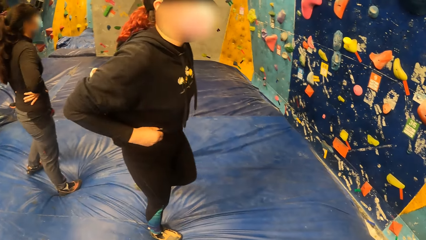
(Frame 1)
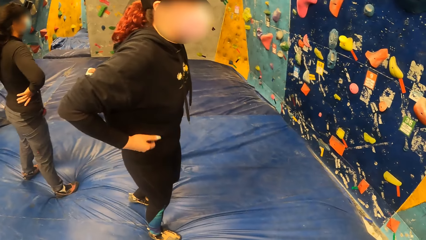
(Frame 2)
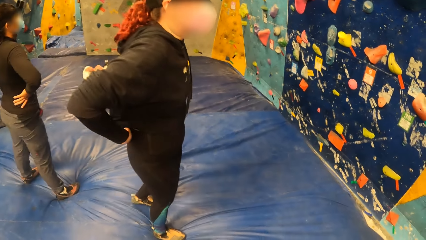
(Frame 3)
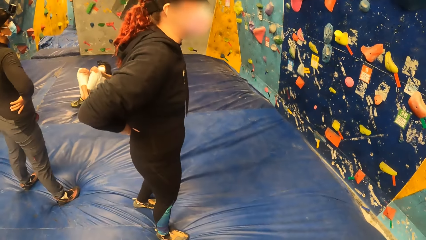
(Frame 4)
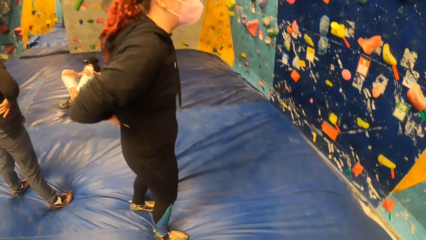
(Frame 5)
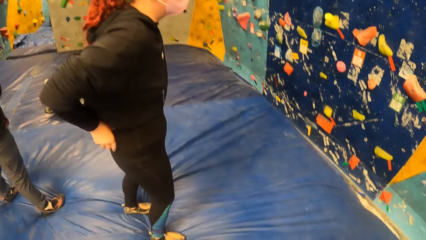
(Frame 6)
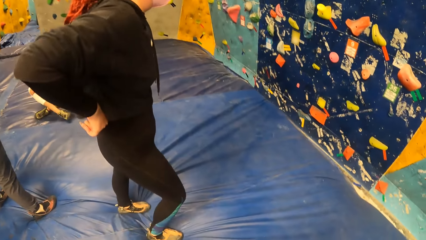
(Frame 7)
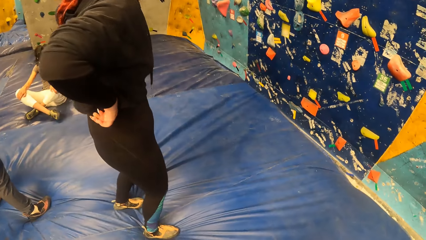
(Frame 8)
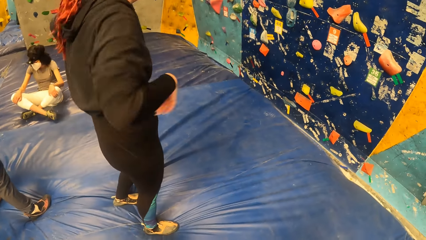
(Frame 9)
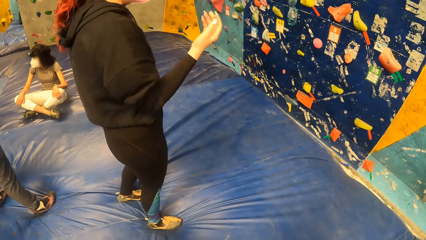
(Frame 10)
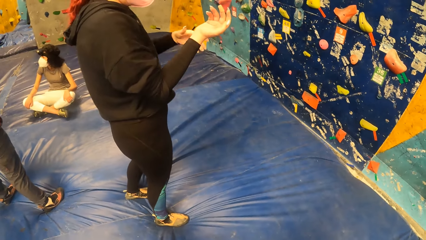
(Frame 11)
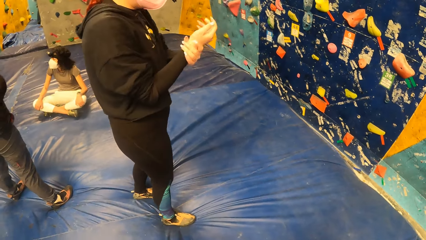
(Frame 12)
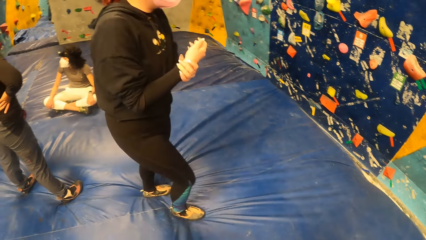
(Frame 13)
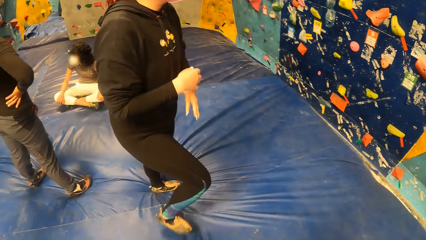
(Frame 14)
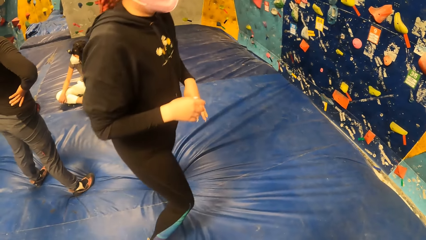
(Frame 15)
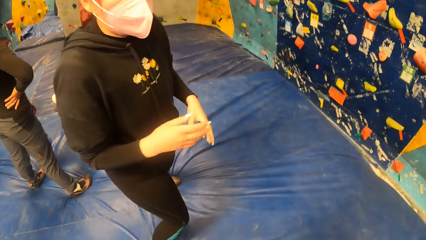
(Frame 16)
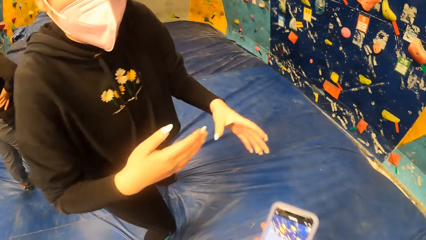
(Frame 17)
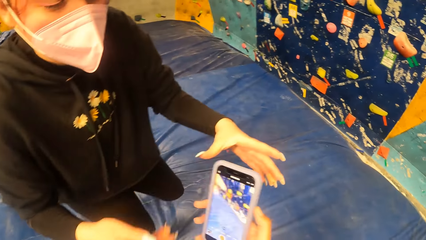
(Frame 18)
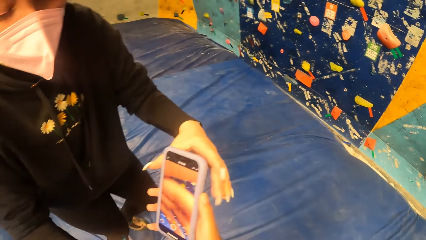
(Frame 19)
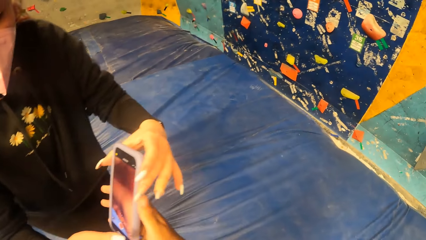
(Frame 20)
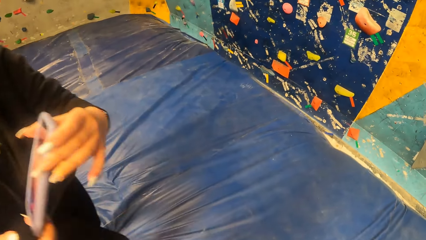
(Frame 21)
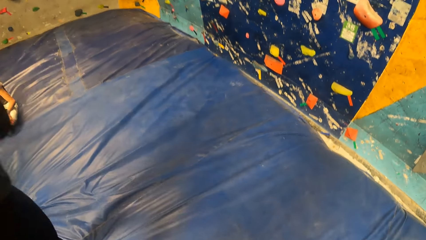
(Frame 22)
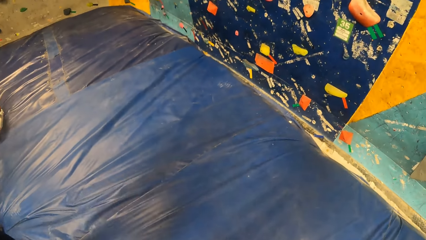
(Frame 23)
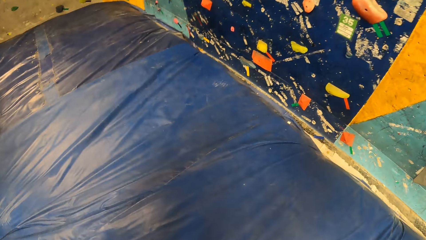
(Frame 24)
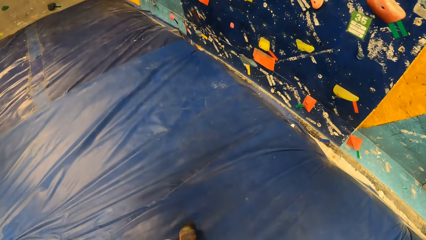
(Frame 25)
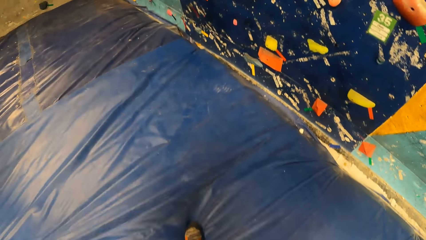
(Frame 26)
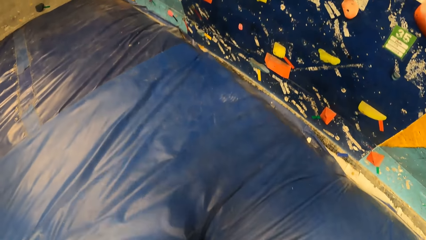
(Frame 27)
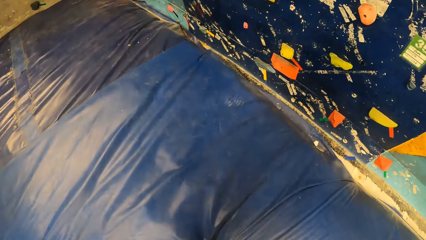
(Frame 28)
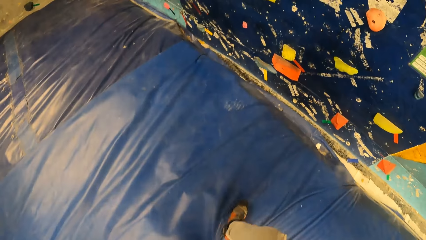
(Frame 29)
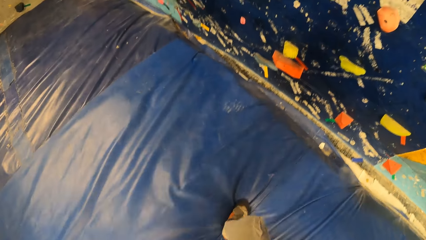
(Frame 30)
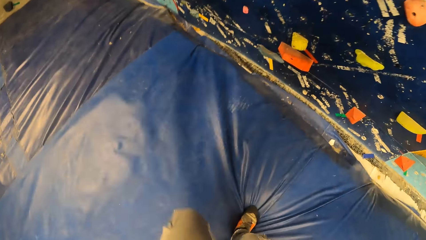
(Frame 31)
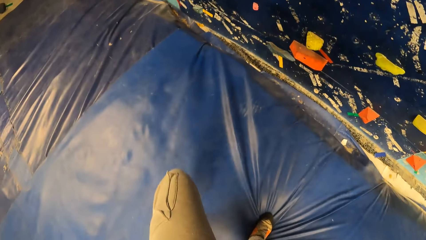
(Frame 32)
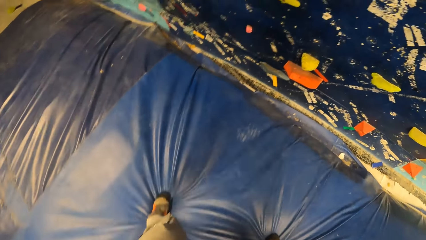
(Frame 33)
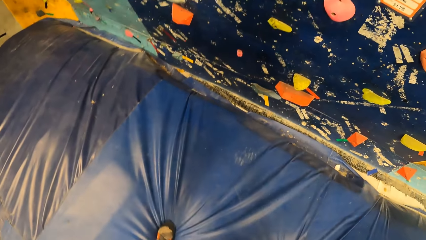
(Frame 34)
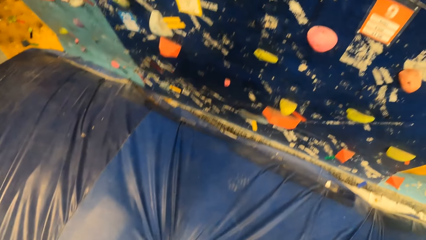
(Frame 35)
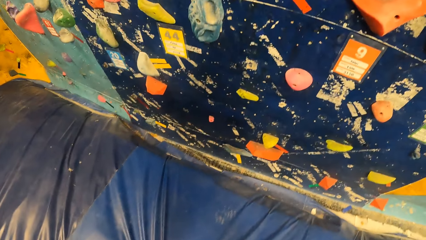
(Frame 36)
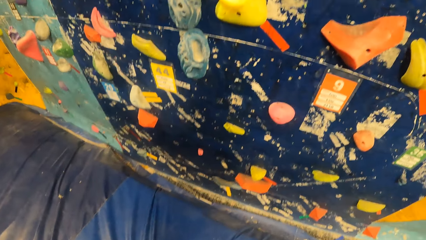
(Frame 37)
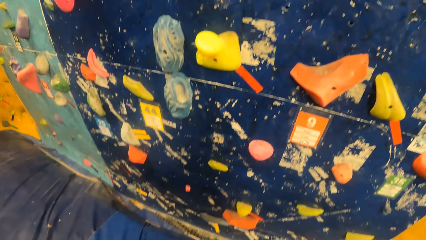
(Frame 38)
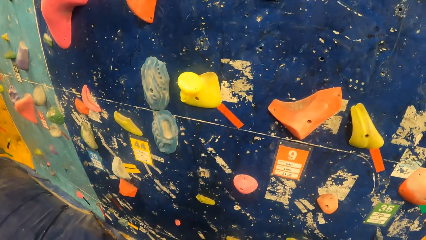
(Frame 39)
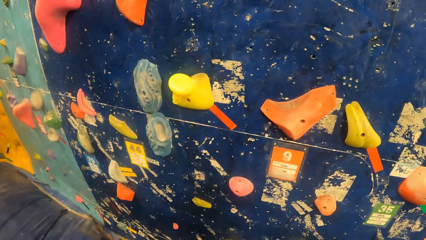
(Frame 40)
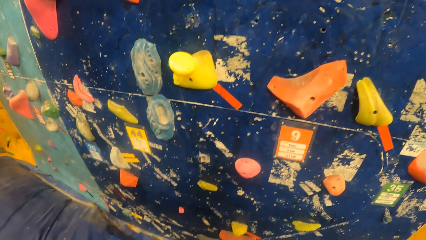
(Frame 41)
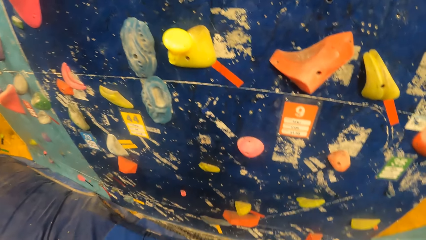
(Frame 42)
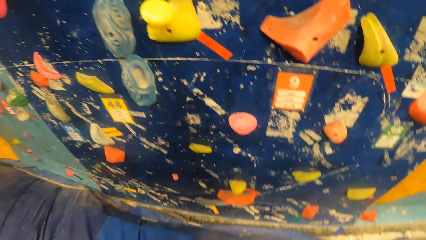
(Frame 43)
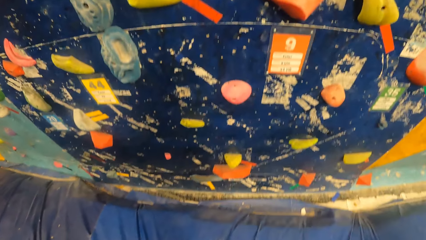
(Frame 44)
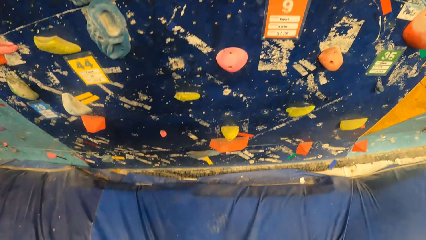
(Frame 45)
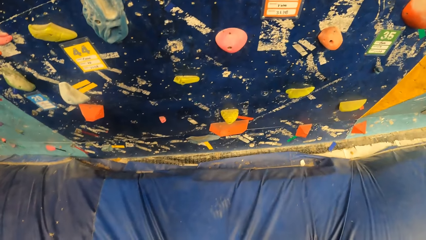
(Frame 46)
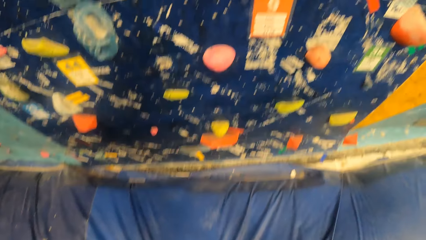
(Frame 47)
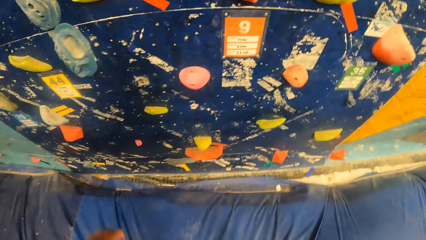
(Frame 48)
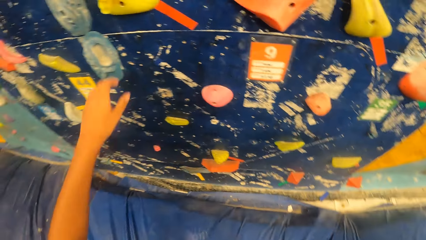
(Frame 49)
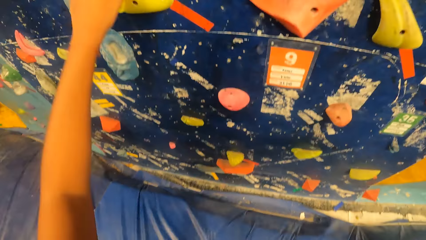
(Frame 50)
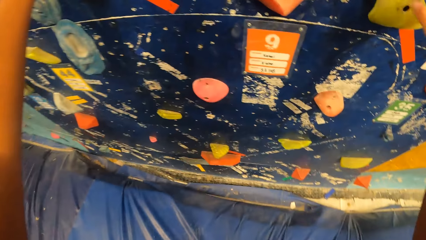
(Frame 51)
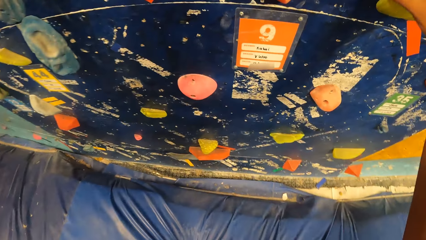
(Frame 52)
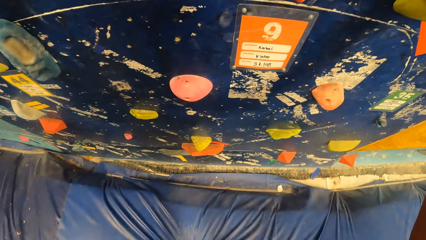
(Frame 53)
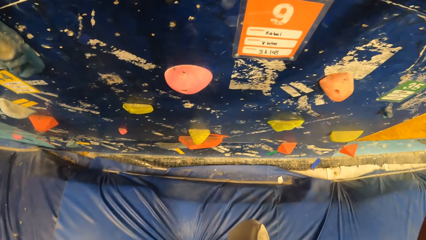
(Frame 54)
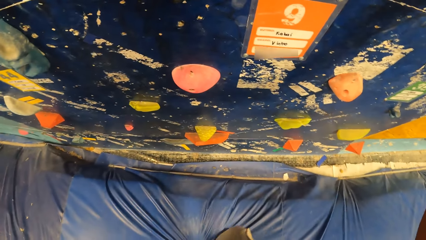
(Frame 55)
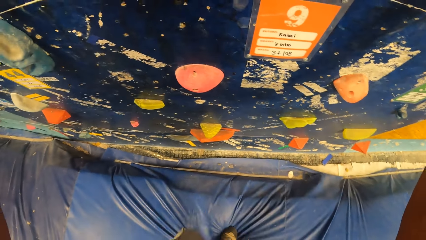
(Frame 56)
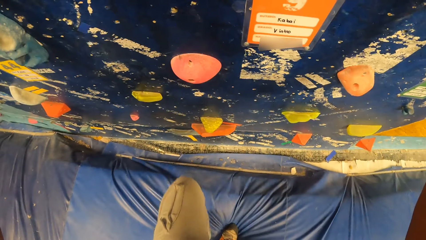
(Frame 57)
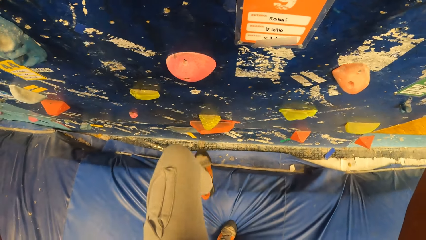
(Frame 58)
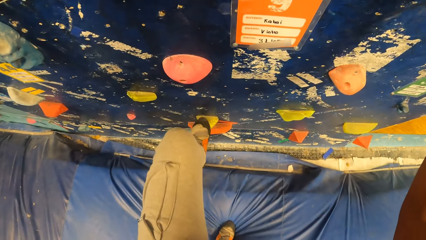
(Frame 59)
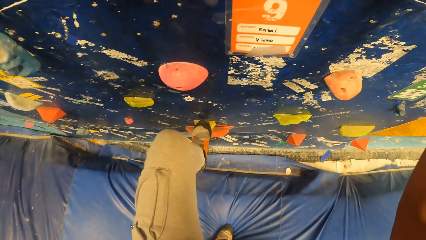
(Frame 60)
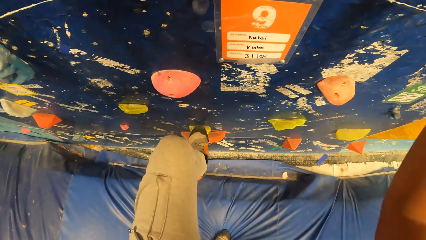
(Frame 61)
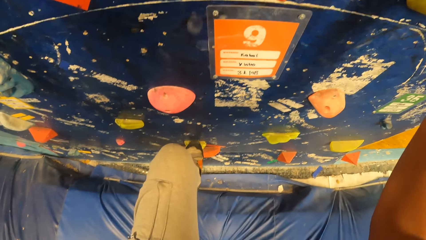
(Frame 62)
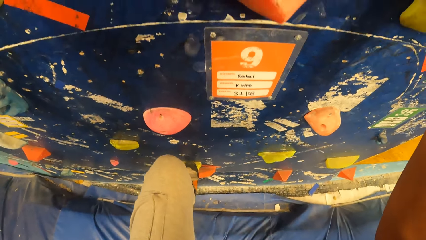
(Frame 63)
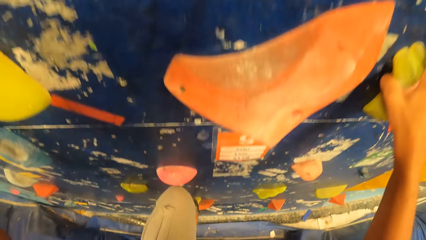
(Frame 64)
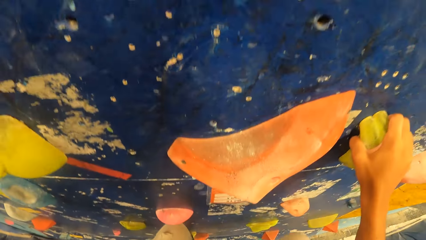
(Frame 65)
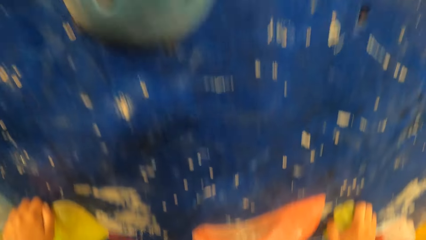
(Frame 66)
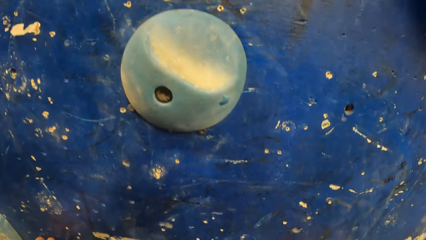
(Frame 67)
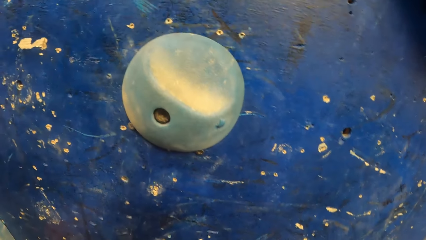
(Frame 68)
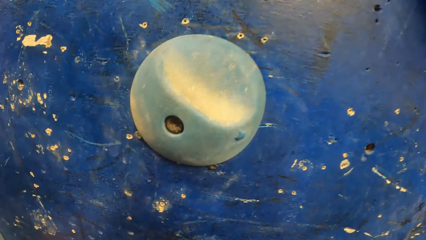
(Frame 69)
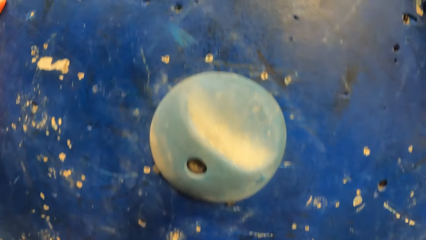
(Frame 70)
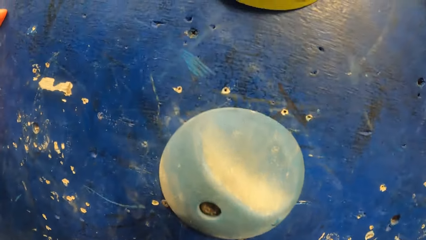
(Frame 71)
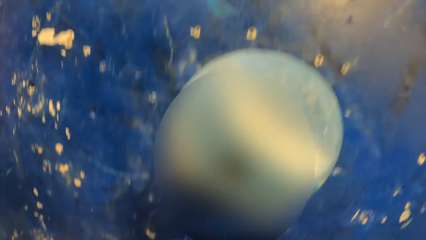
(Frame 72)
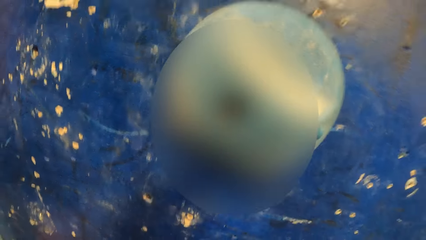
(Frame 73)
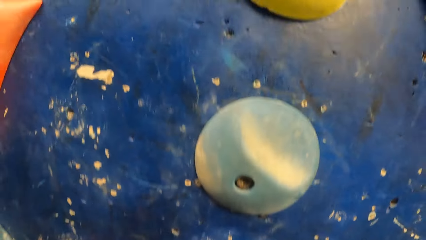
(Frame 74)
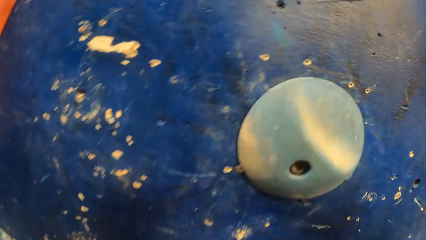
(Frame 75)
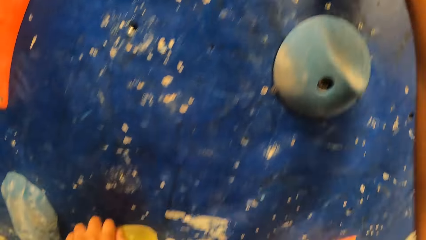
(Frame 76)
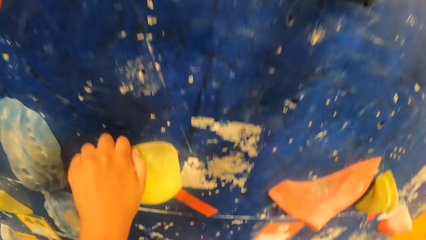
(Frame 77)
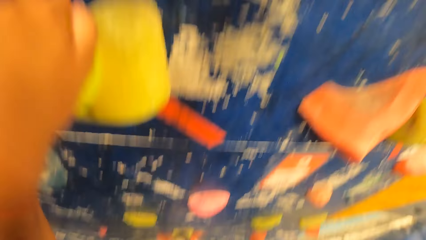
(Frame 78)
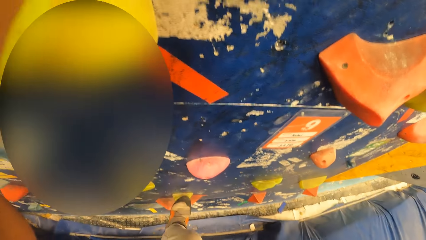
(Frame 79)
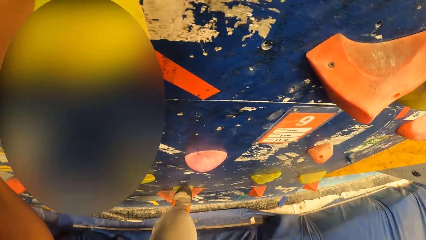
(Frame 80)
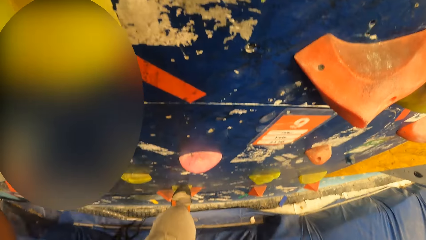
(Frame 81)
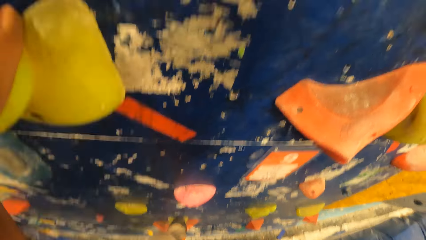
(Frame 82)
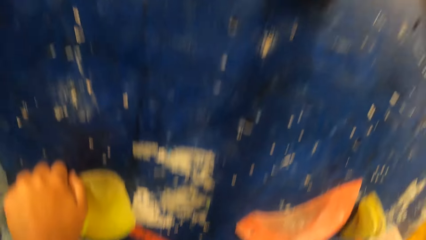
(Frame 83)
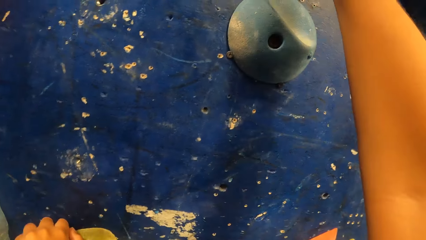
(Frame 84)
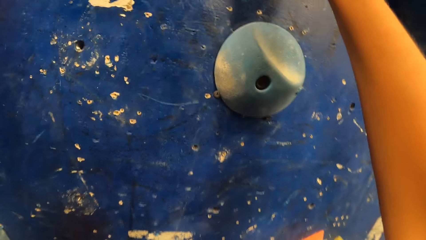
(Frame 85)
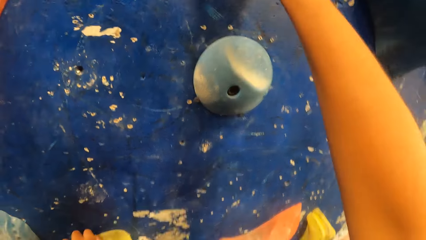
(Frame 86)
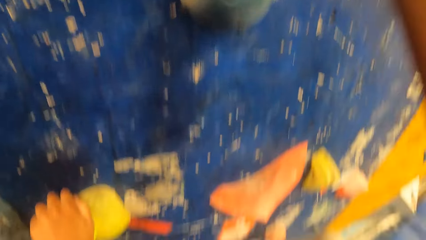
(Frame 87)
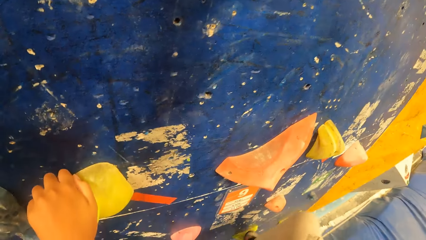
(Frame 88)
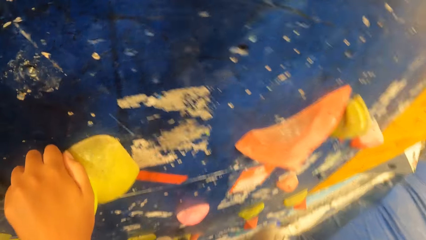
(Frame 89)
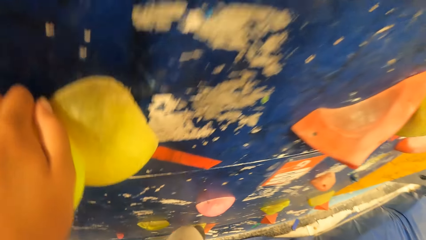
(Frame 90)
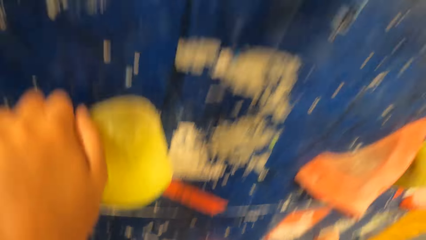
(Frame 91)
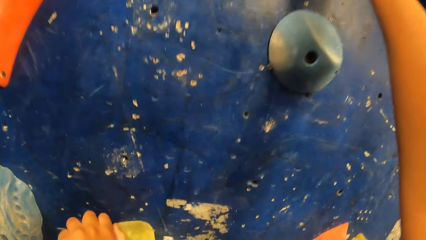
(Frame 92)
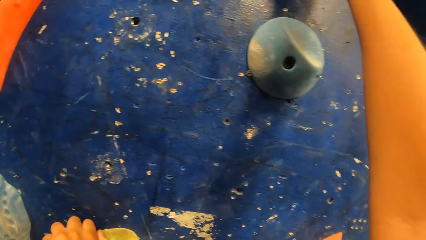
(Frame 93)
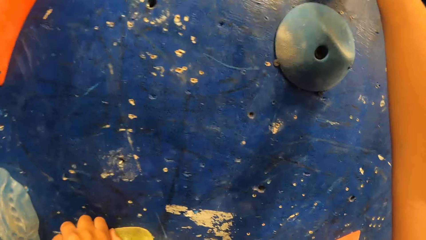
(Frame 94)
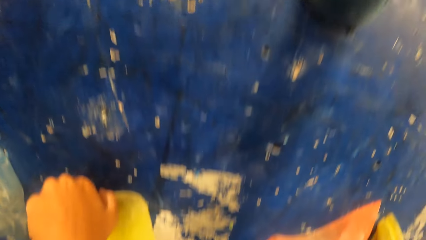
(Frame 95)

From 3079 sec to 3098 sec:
The camera wearer looks around. She gives the phone to the woman with her right hand. The woman takes the phone from the camera wearer. The camera wearer walks and raises the hand. She climbs the climbing wall.
